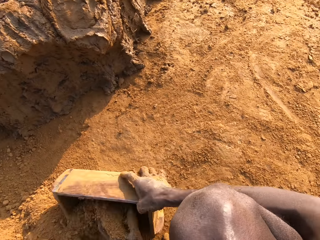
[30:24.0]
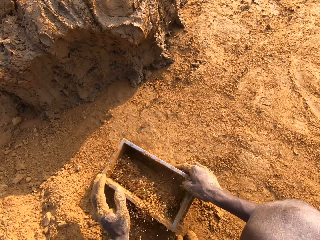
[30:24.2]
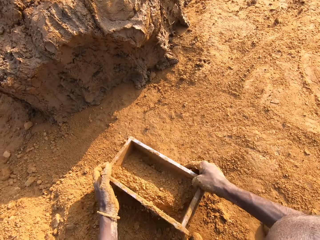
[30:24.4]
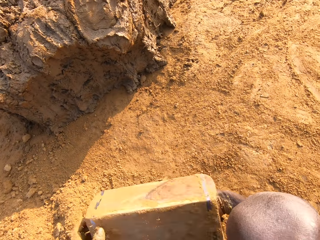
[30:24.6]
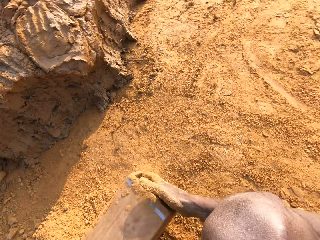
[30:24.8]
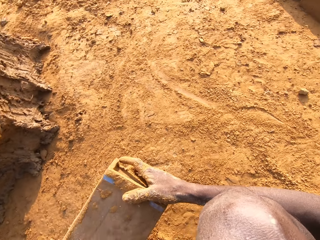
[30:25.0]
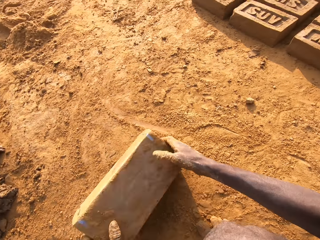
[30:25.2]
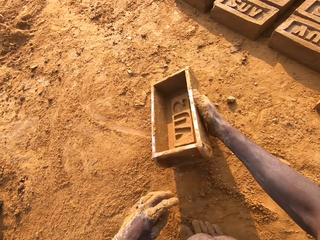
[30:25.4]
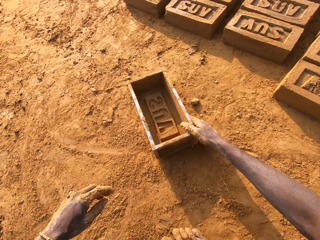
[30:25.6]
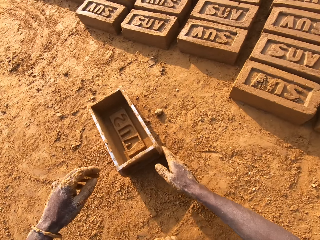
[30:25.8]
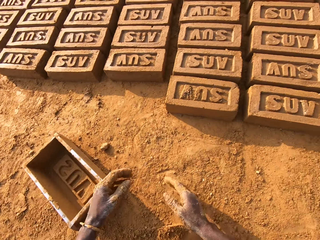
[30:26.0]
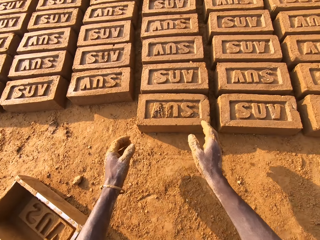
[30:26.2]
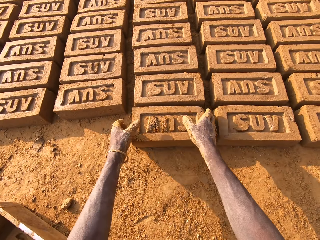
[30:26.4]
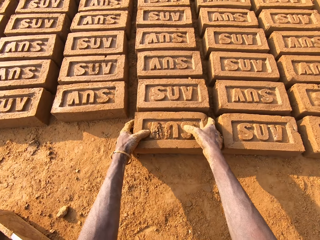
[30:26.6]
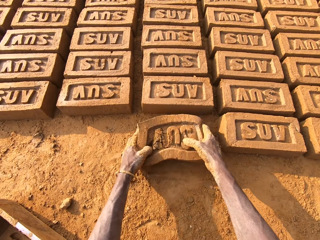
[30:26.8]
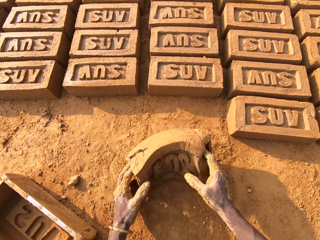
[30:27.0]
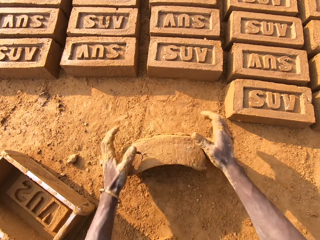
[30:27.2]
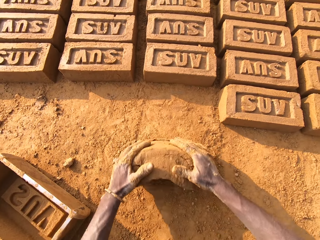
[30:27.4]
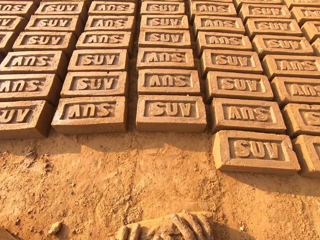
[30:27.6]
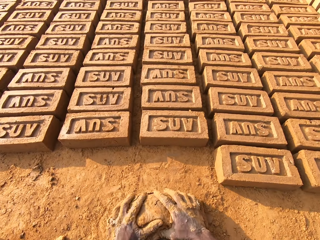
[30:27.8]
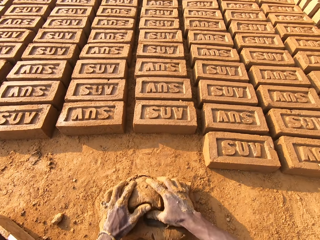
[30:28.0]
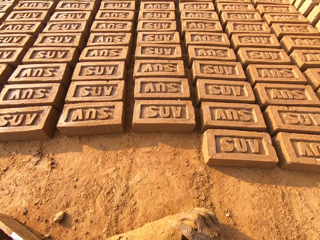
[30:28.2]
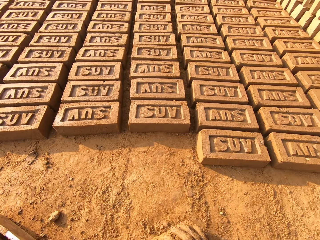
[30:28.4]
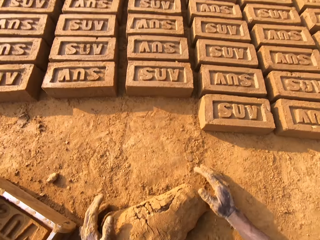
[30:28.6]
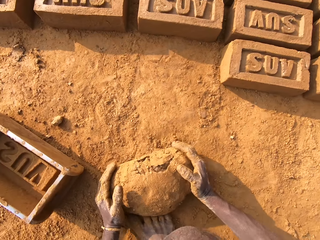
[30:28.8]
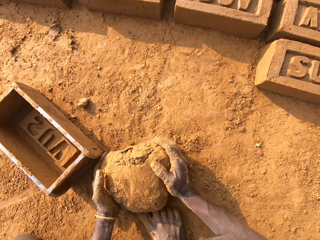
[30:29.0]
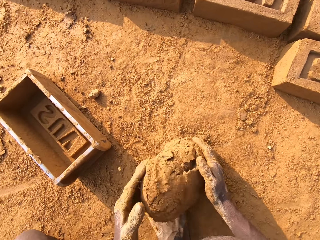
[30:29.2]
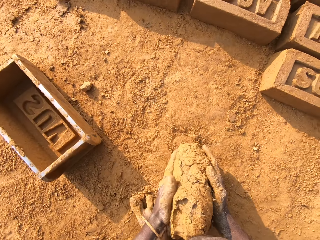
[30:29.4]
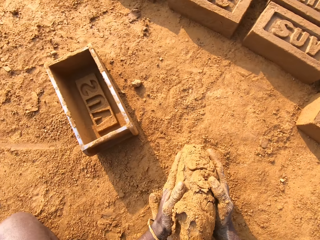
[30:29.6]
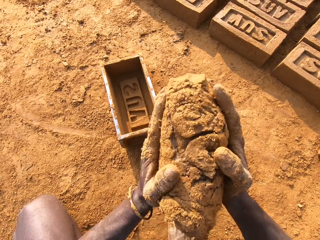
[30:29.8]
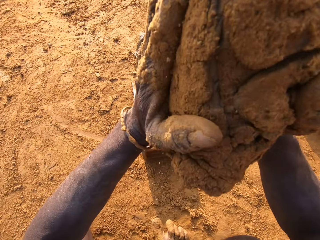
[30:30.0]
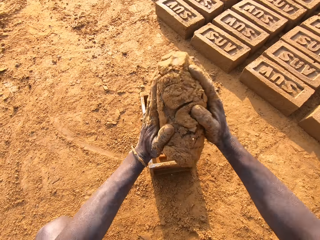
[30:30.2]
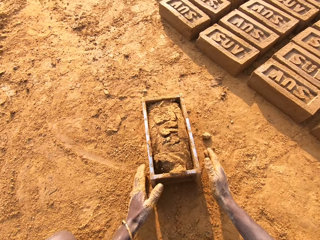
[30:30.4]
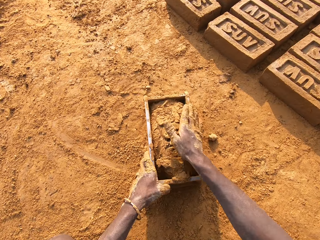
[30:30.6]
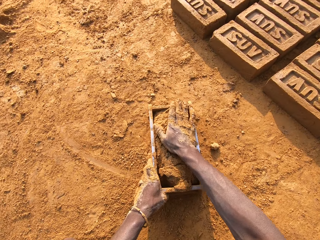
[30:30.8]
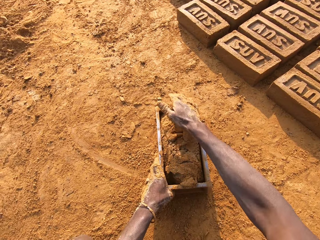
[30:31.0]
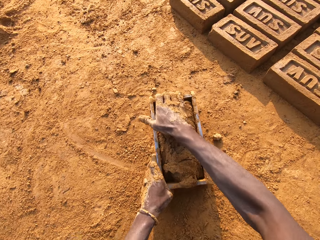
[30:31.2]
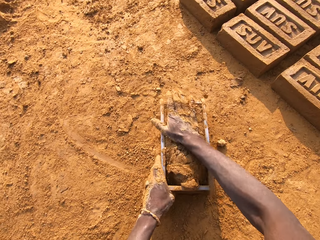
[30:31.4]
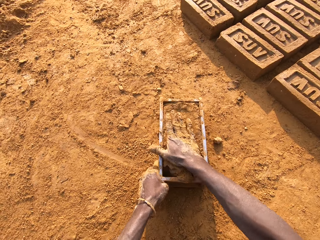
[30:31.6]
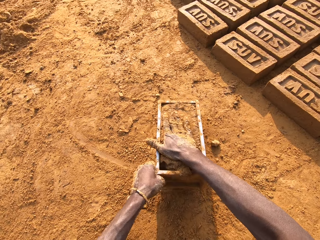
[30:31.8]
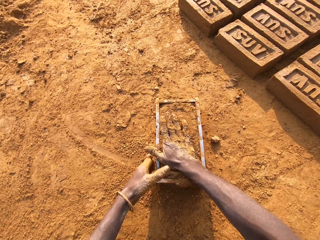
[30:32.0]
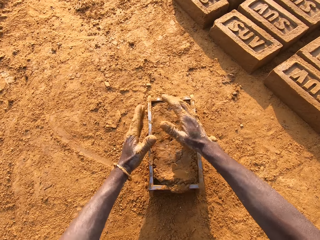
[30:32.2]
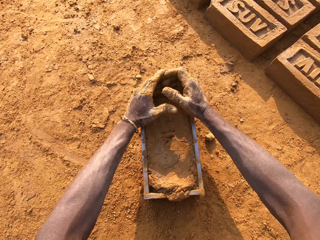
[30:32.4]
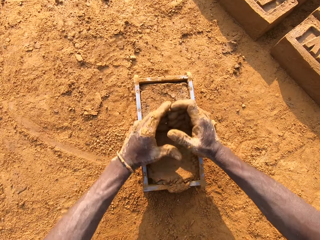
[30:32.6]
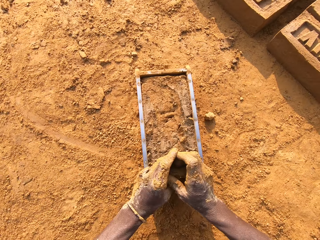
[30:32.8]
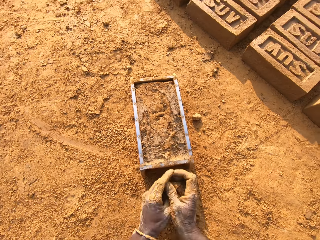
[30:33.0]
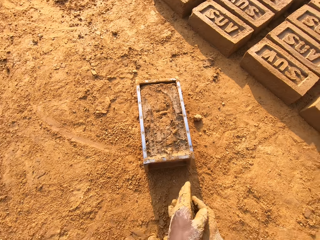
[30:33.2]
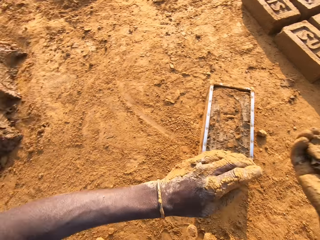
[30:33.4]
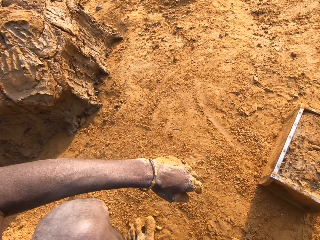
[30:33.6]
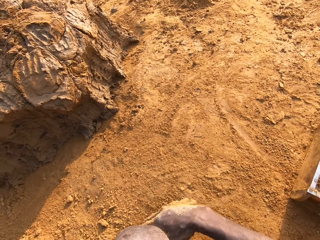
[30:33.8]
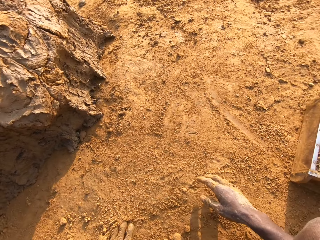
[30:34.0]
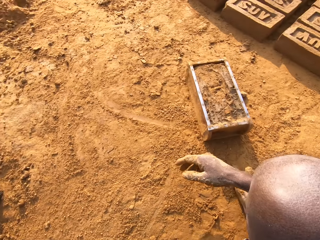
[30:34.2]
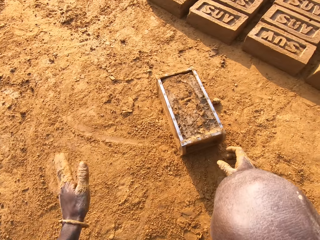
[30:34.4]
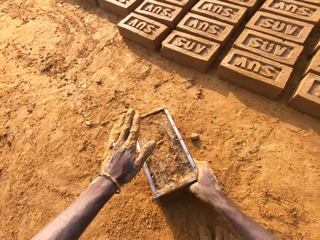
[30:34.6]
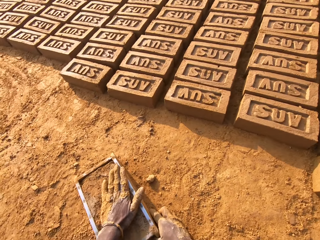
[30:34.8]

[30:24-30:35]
The camera wearer packs sand with the brick mold. He packs sand with the brick mold again. He pours out the sand from the brick mold on the ground. He puts the brick mold on the ground. He picks up a brick from the line on the ground. He molds the brick into mortar. He loads the mortar into the brick mold. He scrapes the mortar from the brick mold with his hands. He drops the mortar in his hand on the heap of mortar.

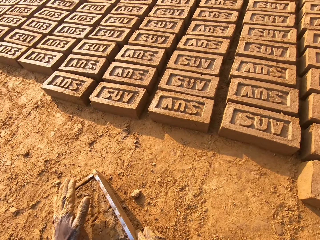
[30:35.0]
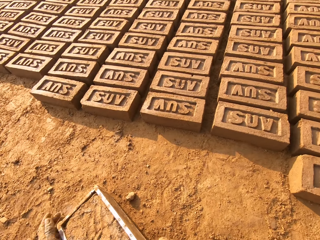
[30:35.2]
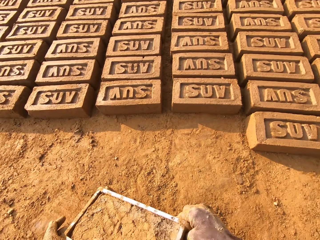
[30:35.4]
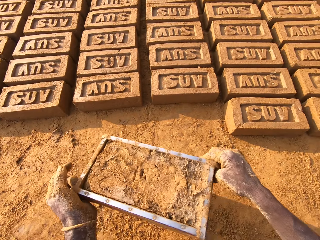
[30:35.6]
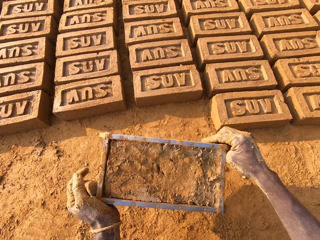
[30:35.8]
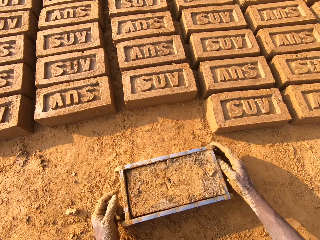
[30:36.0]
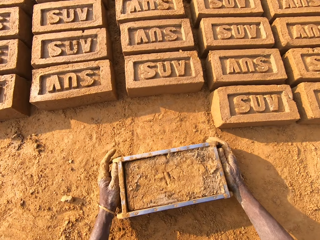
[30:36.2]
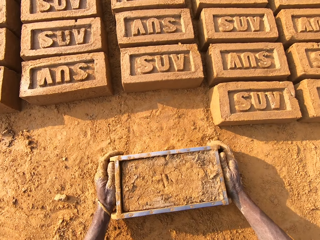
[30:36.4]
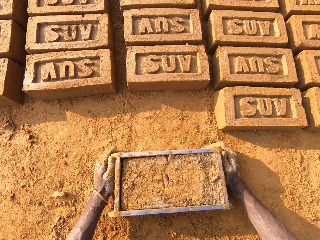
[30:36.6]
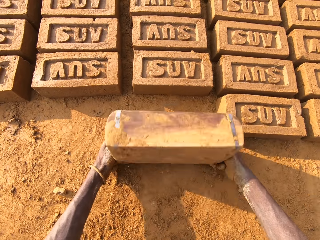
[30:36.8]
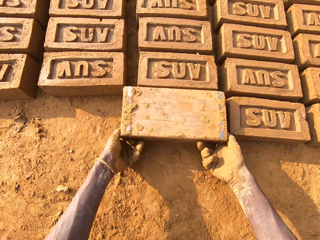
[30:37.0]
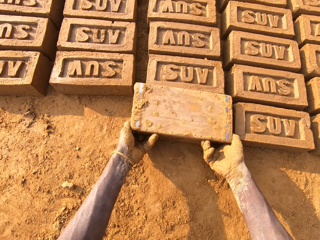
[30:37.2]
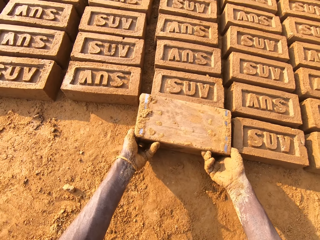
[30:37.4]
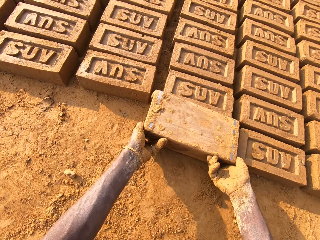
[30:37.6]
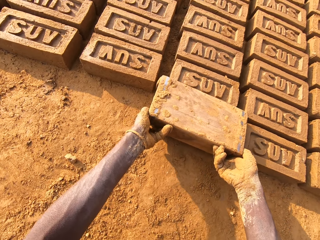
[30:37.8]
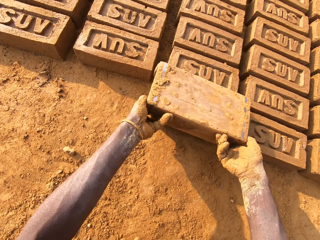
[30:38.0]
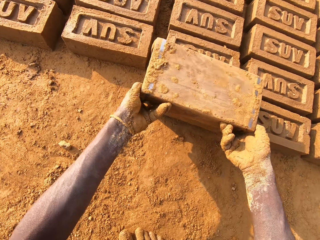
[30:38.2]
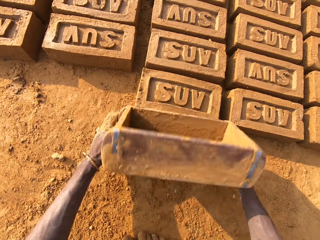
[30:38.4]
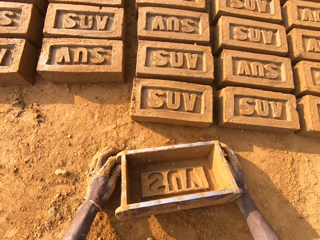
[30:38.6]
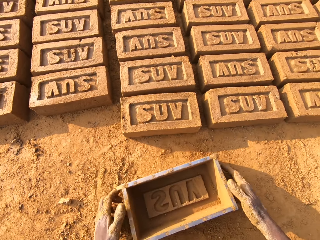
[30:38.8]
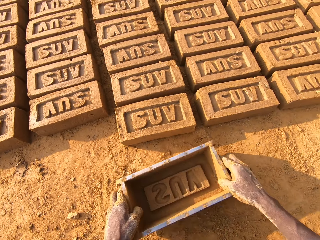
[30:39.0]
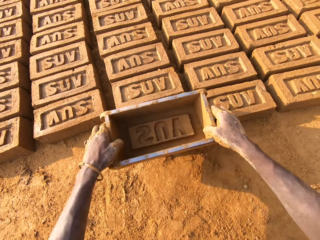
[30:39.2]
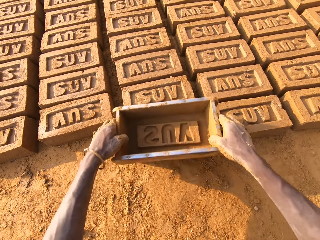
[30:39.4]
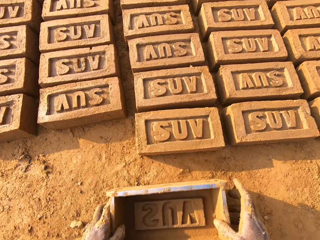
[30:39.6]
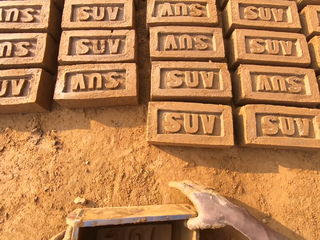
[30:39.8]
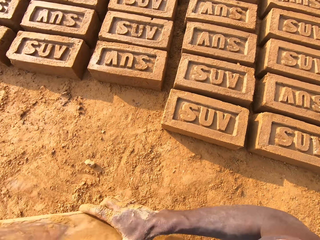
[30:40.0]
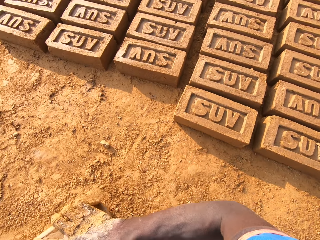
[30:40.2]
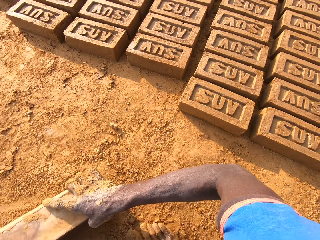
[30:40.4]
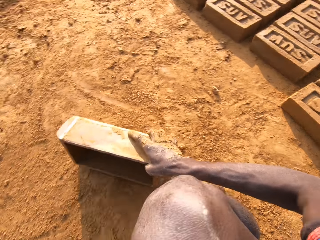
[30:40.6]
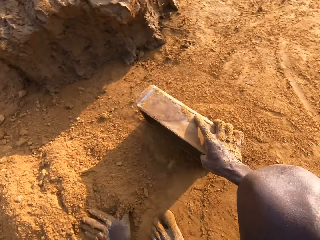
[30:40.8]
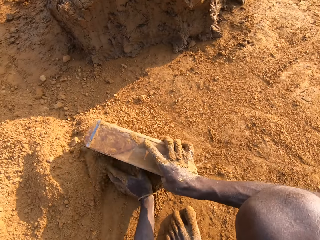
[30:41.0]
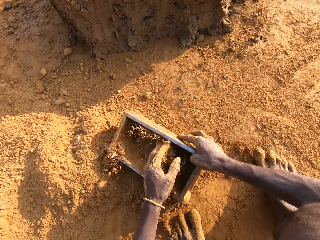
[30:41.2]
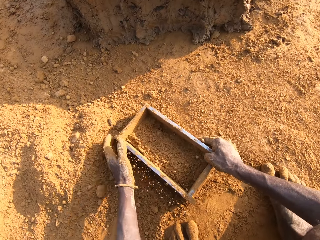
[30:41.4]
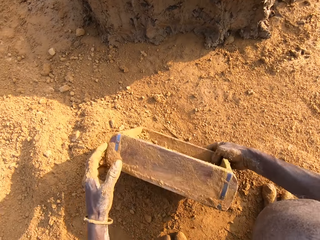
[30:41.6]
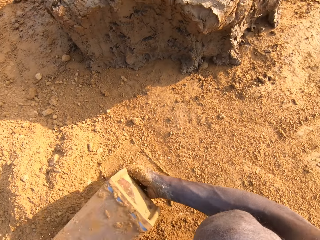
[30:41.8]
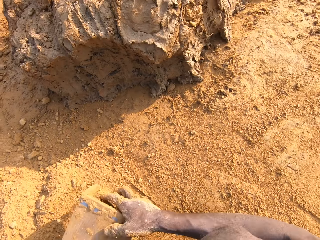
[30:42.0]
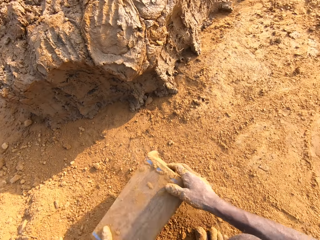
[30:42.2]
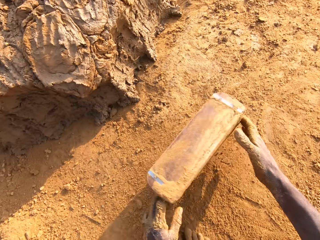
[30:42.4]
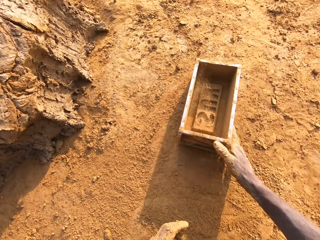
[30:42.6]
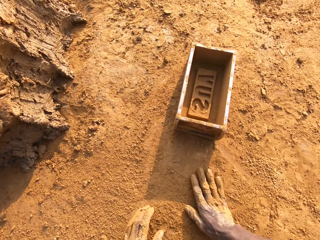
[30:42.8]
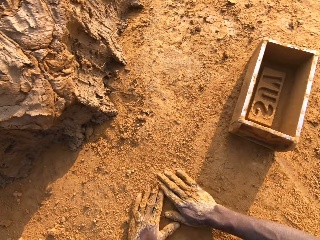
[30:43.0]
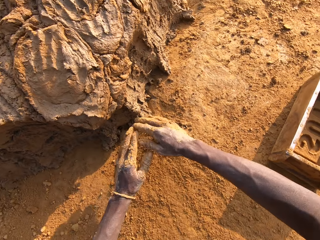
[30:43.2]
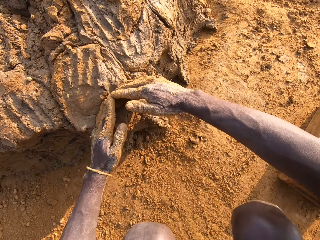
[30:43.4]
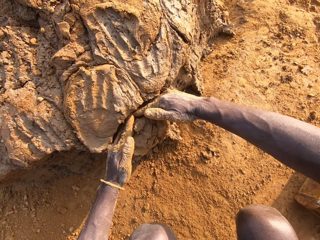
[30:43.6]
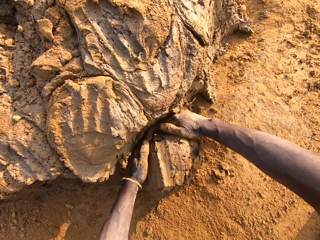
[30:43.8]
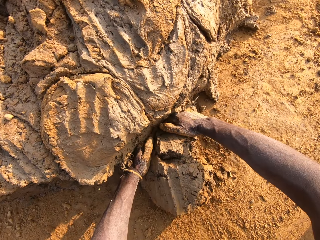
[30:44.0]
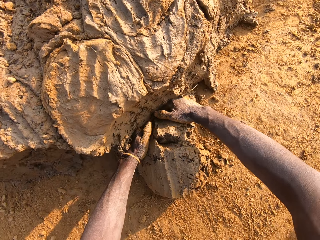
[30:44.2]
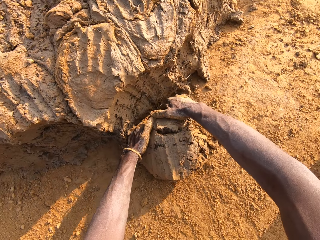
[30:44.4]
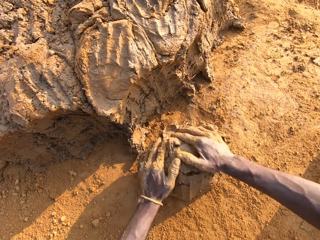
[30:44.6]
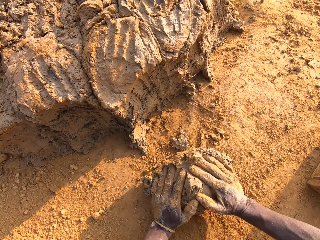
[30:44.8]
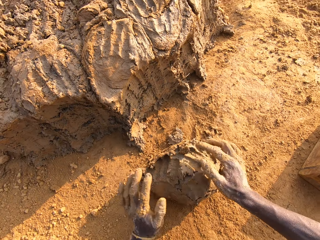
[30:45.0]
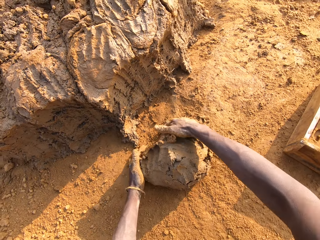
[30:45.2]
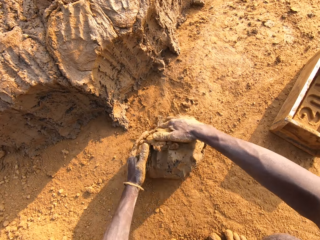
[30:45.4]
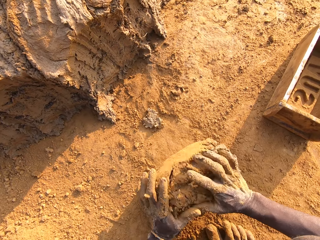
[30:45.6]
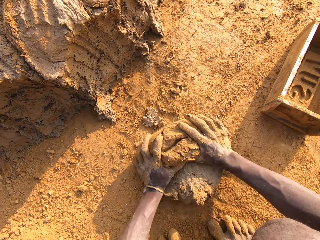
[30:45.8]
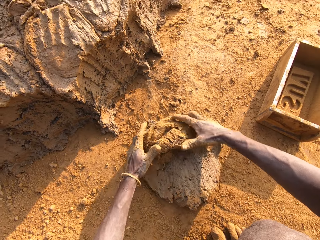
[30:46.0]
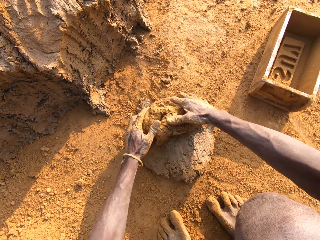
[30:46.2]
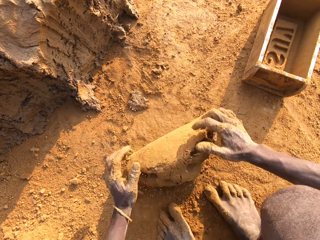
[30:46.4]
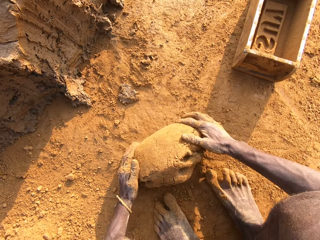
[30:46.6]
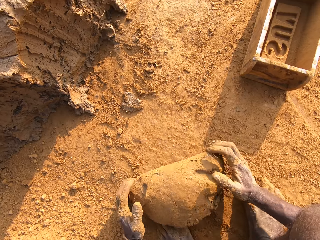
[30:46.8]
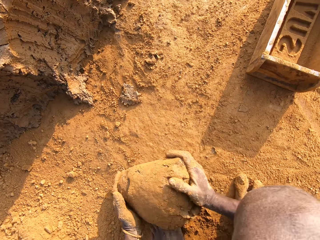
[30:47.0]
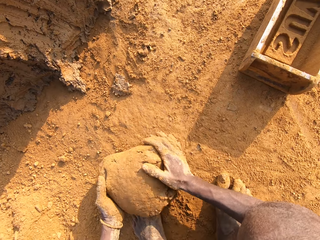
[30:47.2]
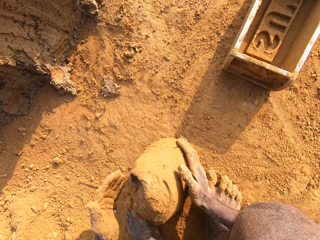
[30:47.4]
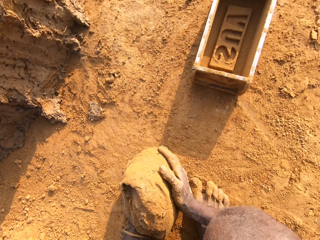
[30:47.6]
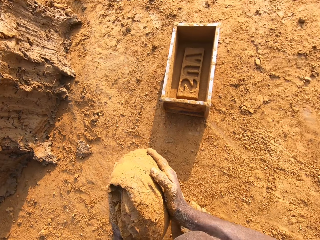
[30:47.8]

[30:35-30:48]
The camera wearer hits the mortar in the brick mold with his left hand. He lifts the brick mold from the ground. He moves towards the bricks and puts the brick mold on the ground. He flips the brick mold upside down. He molds the brick. He removes the brick mold from the brick. He puts the brick mold on the ground. He picks the brick mold from the ground. He taps the brick with the brick mold. He packs sand with the brick mold. He pours out the sand from the brick mold on the ground. He puts the brick mold on the ground. He slides his hands on the ground. He puts mud in the brick mold. He cuts out mortar from the heap of mortar with his hands. He molds the mortar on the ground.
